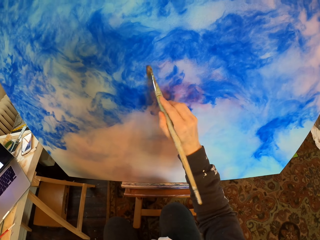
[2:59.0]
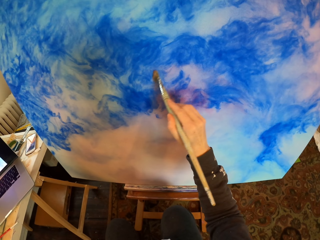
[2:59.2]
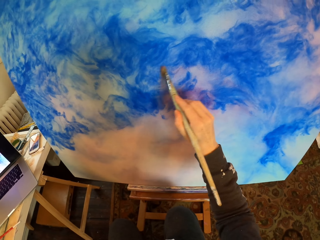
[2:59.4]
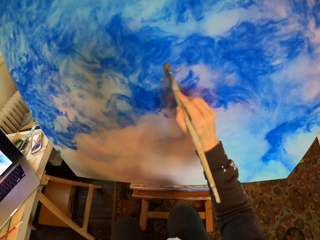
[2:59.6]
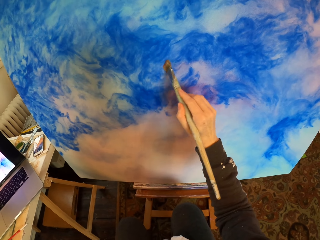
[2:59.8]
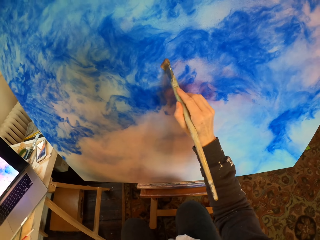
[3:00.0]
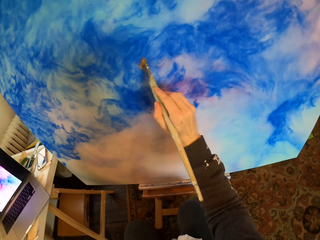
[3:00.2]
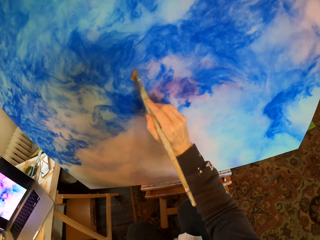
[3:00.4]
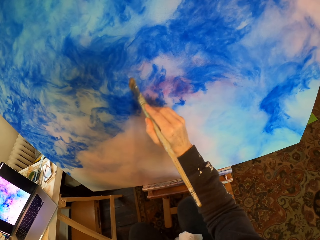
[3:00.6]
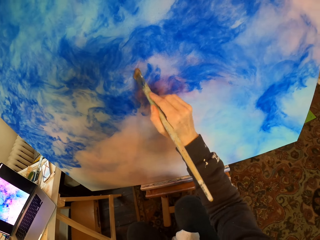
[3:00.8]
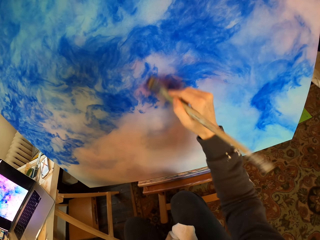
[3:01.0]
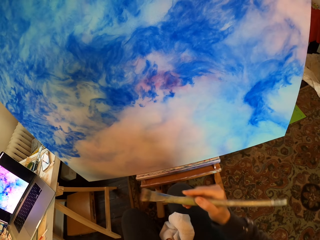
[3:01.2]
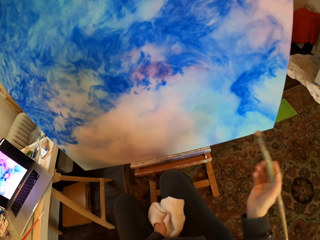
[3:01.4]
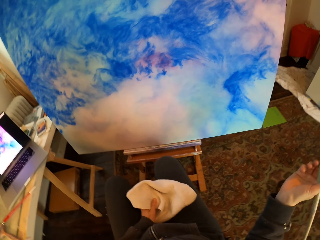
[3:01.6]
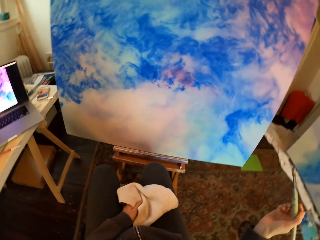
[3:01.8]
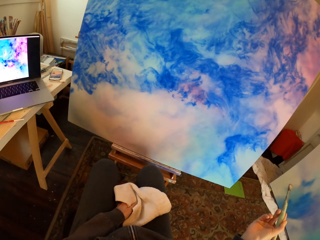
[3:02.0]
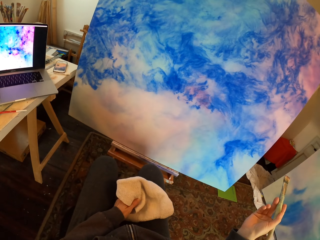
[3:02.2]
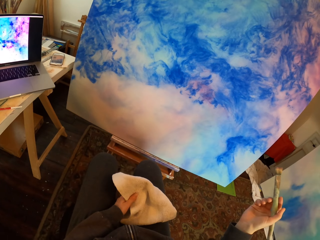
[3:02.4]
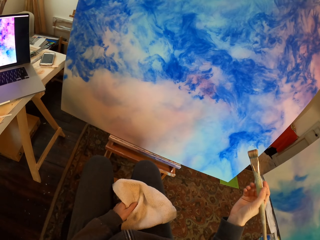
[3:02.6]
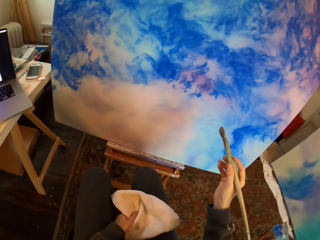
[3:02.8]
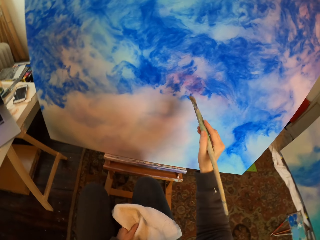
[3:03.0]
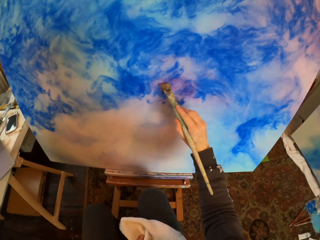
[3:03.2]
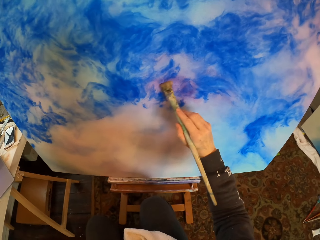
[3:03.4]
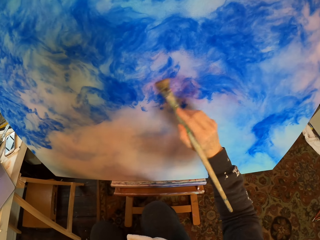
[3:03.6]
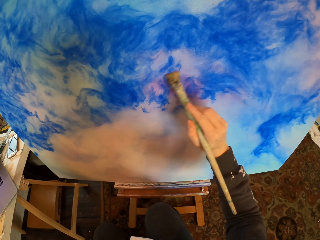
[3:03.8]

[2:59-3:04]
The camera wearer looks at the painting in the laptop. They draw on the board.

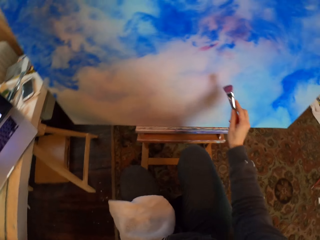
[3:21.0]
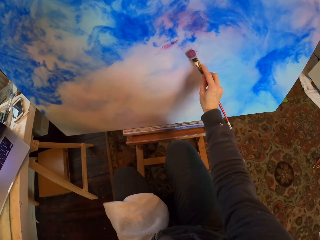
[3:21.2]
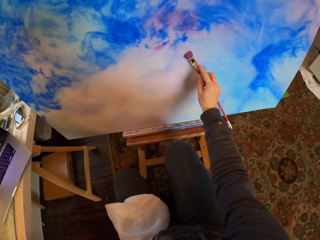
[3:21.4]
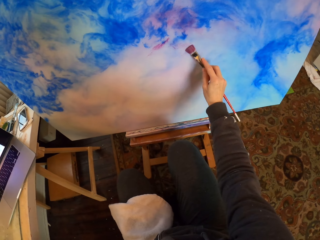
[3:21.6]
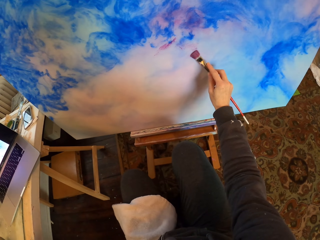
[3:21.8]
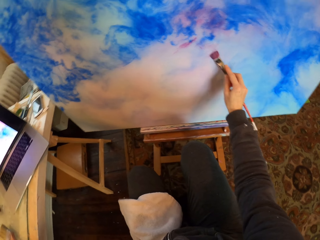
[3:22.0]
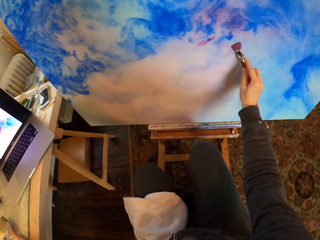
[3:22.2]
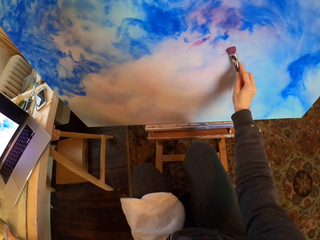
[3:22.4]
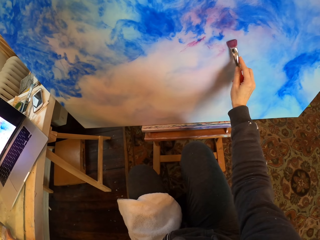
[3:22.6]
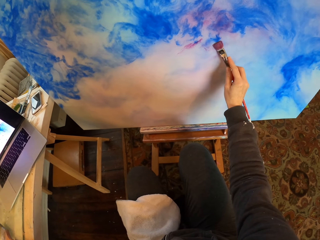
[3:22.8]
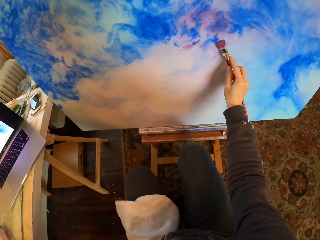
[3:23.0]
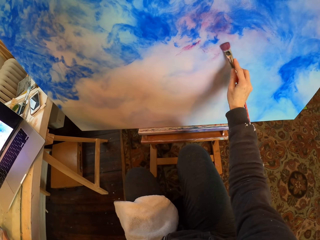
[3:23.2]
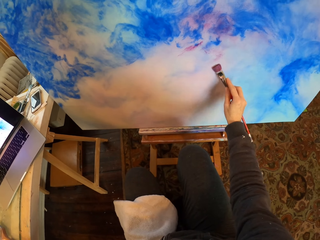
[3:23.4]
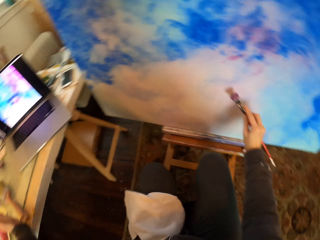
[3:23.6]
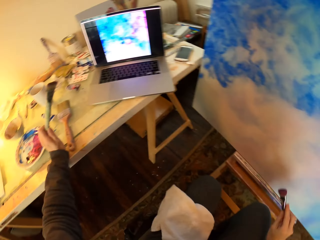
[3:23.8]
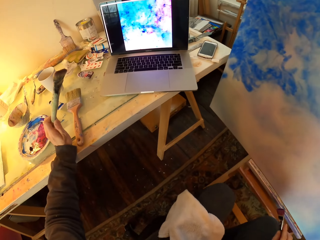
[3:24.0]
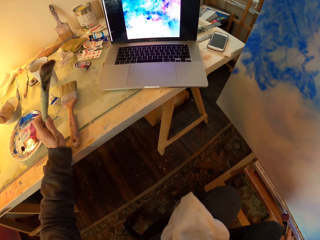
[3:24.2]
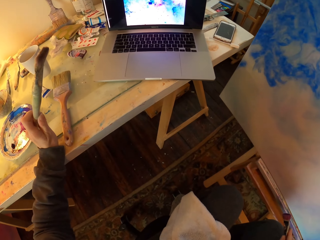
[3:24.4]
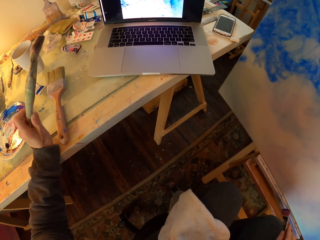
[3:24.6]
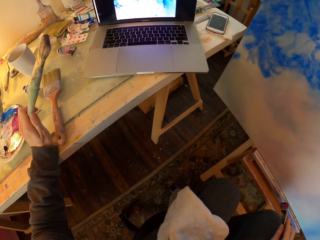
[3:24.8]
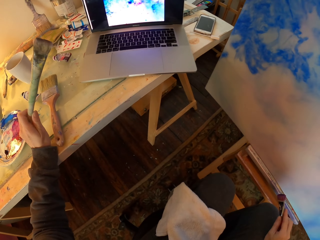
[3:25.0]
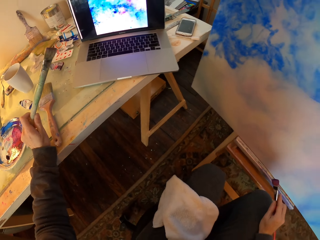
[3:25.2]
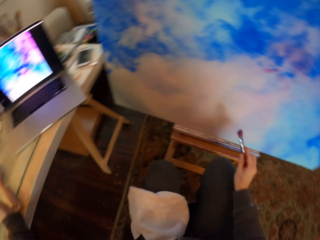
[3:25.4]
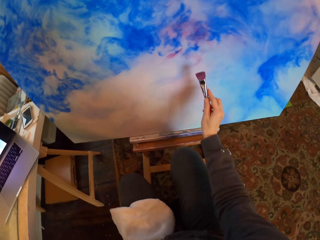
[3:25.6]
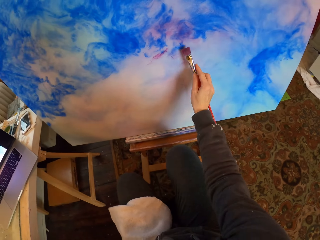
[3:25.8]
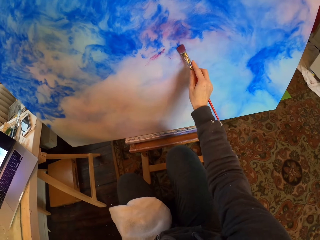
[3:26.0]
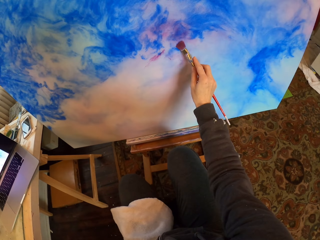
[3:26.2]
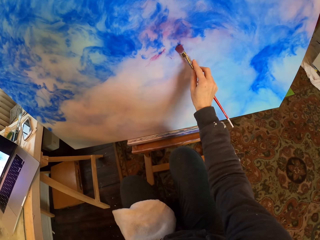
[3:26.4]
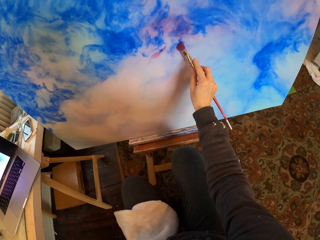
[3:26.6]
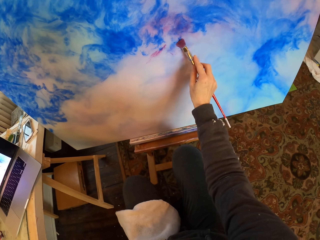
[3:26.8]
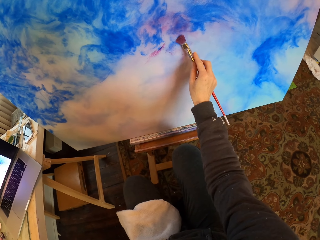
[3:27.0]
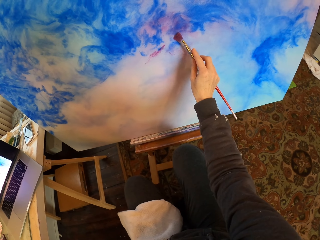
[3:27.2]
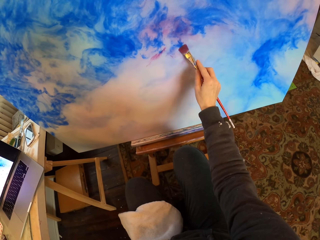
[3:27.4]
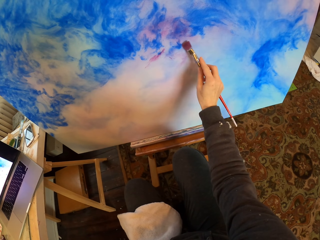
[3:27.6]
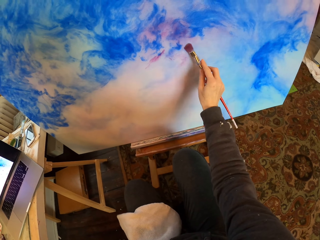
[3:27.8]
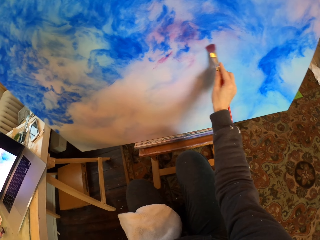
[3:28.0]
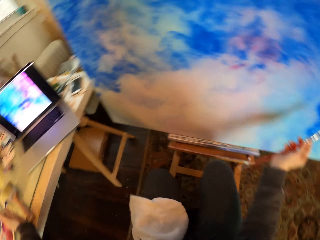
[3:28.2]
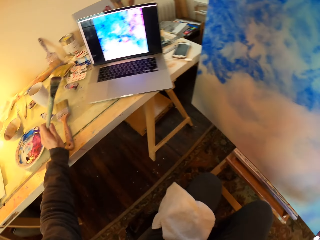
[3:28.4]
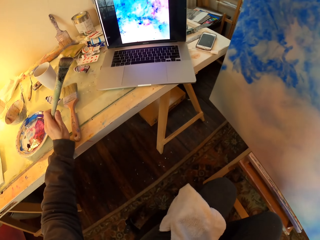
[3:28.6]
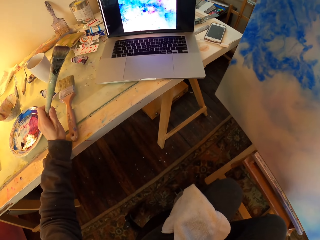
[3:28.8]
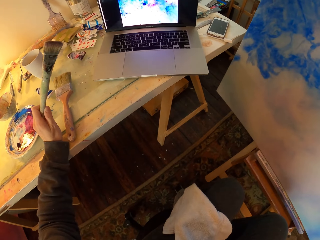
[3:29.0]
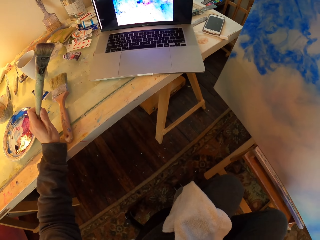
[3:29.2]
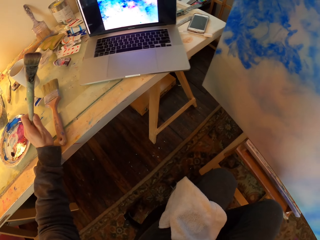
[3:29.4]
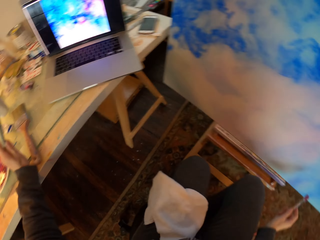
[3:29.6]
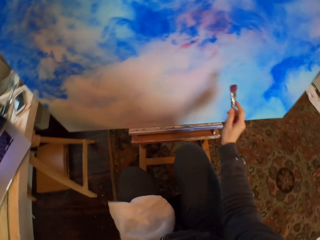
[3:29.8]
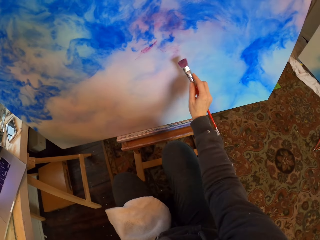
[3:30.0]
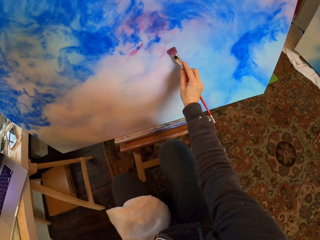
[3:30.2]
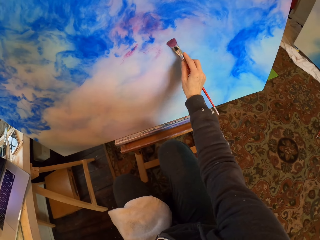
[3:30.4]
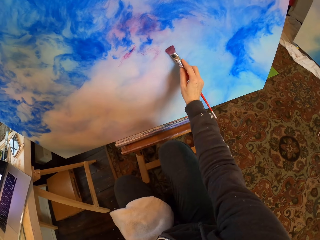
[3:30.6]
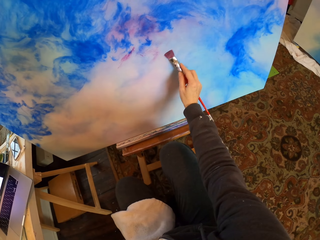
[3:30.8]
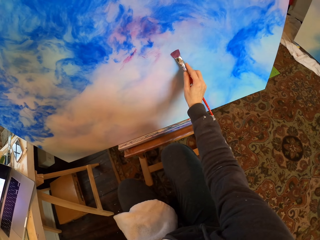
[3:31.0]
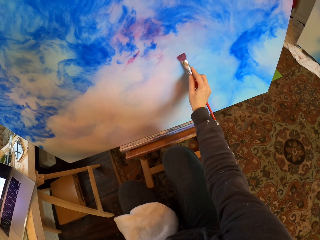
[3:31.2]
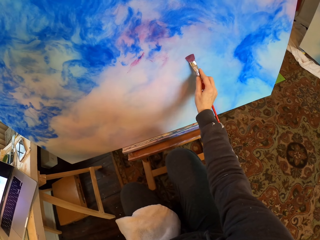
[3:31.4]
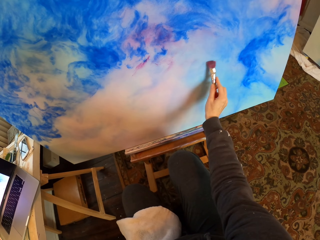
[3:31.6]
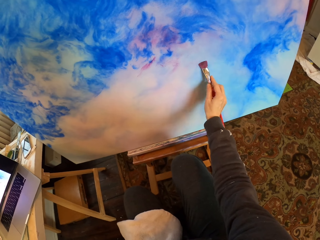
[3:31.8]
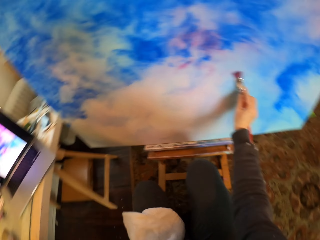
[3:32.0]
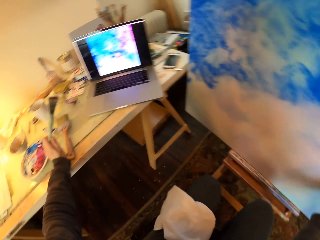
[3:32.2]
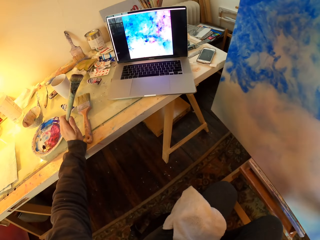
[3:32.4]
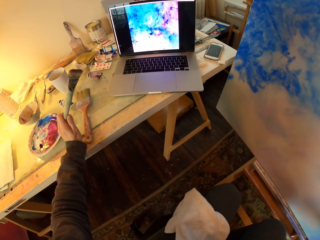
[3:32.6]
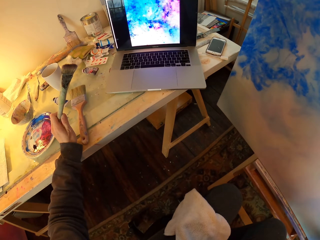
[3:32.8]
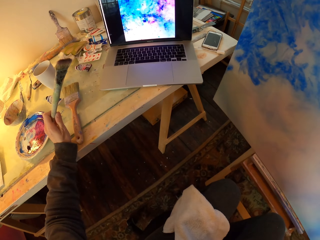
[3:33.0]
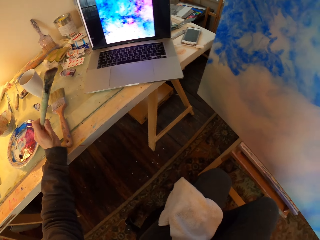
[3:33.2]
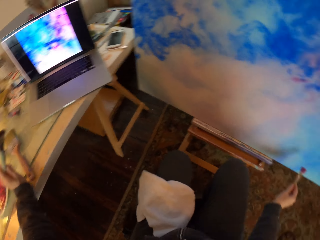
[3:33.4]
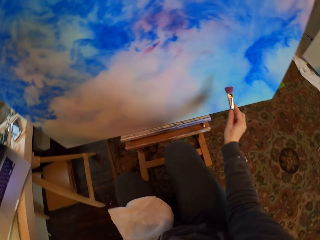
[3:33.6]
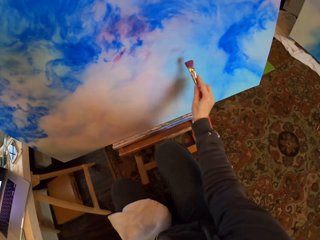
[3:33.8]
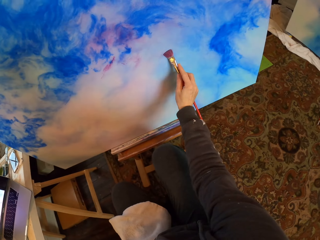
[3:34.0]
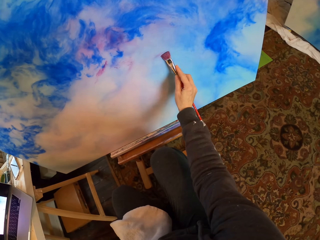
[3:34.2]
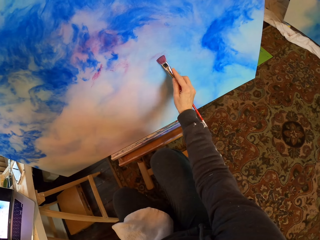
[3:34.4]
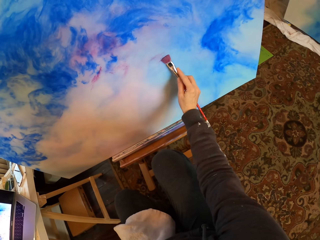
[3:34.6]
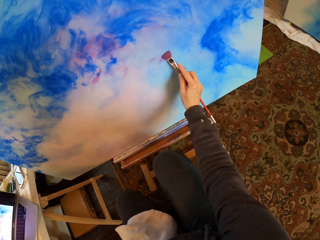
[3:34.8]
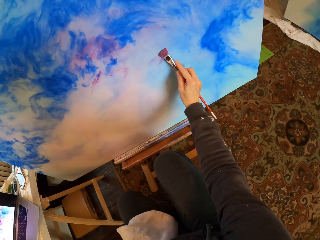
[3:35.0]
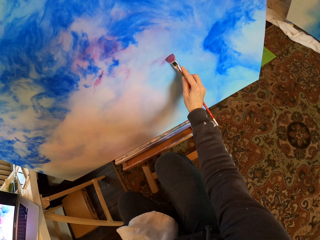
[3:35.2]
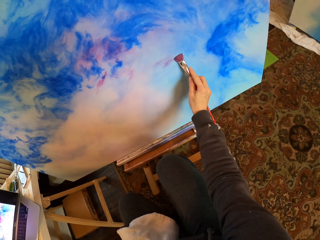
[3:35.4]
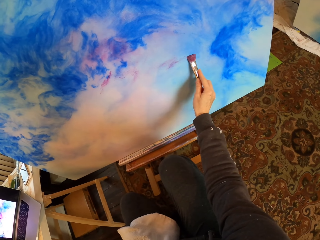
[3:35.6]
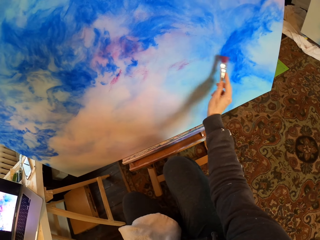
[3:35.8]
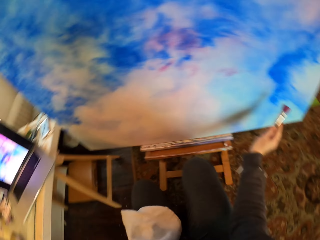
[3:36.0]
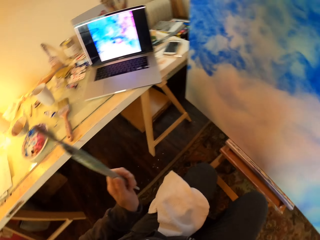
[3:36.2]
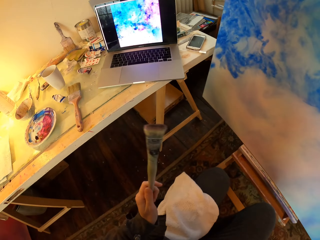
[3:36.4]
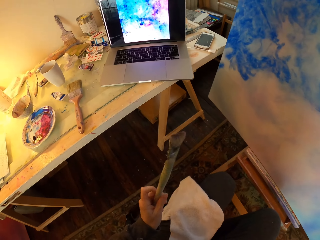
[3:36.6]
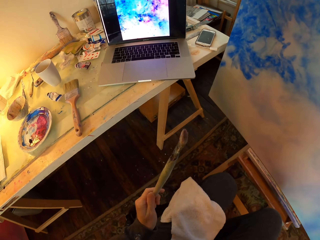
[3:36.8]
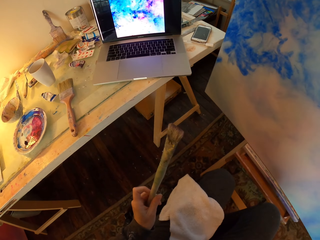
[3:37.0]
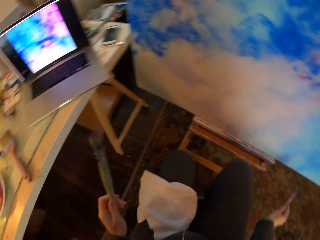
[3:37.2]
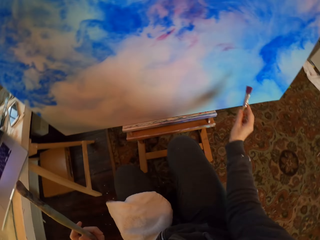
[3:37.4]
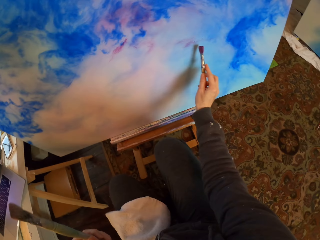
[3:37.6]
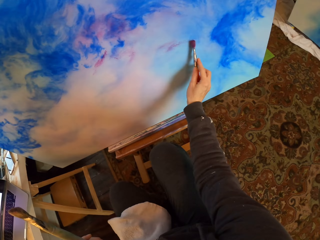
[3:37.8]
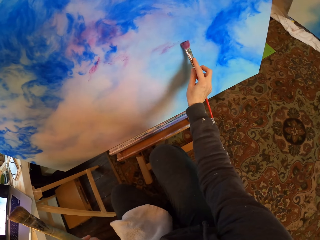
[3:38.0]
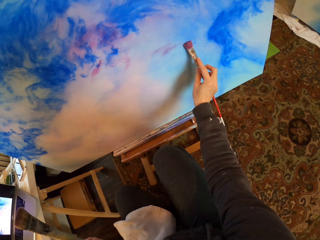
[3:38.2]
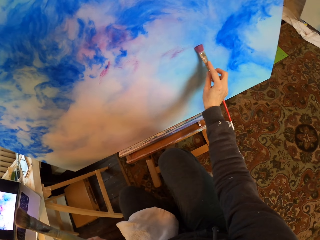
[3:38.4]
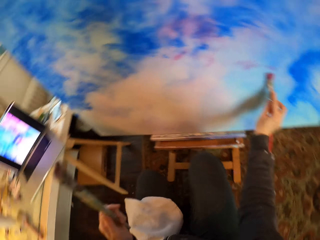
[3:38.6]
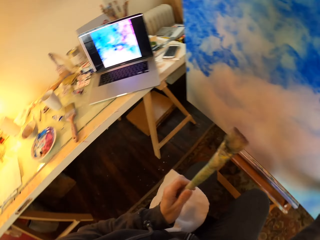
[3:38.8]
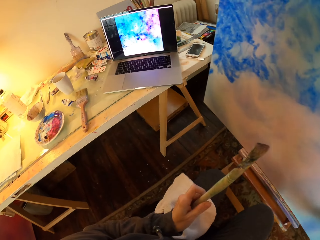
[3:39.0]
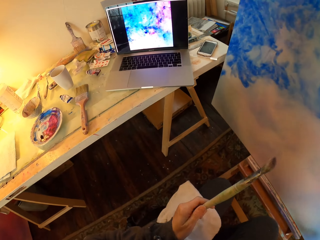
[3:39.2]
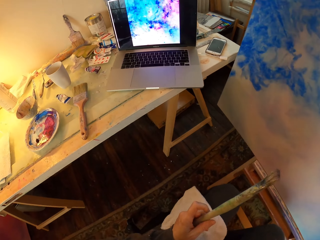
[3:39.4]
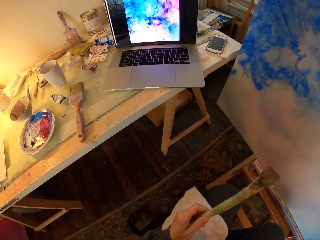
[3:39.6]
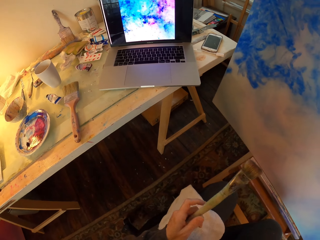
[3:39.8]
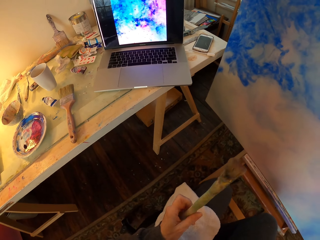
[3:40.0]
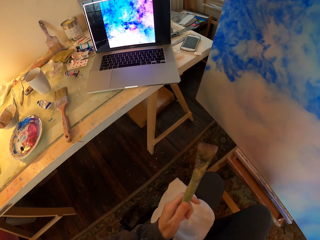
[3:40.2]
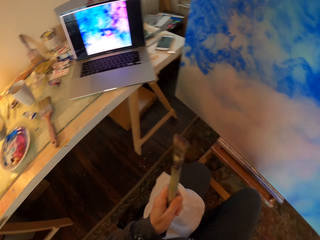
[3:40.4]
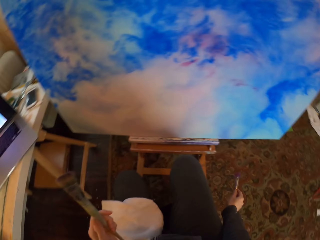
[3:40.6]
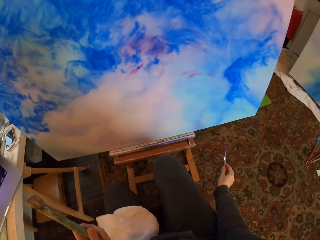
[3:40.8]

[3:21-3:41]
The camera wearer draws on the board. They look at the painting in the laptop. They draw on the board. They look at the painting in the laptop. They draw on the board. They look at the painting in the laptop. They draw on the board. They look at the painting in the laptop. They spin the paint brush on the hand. They draw on the board. They look at the painting in the laptop. They spin the paint brush on the hand.
